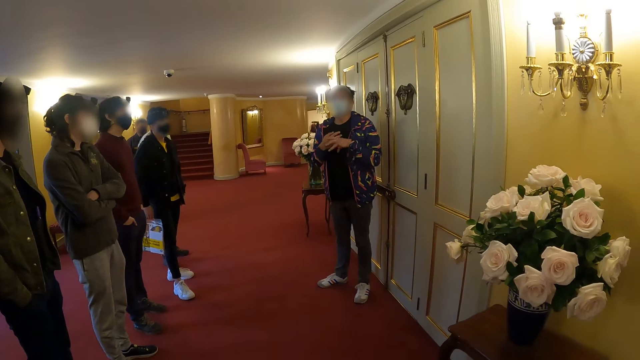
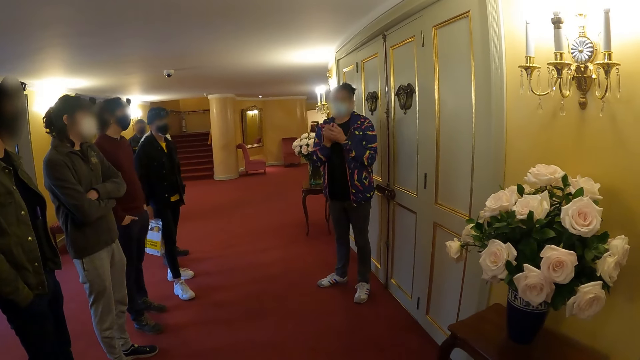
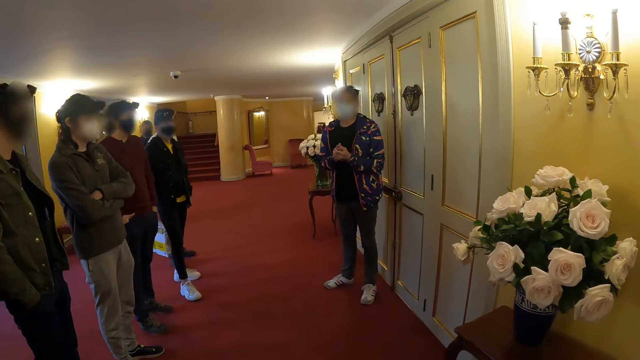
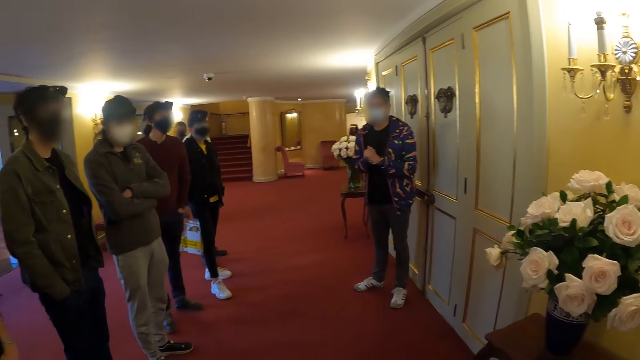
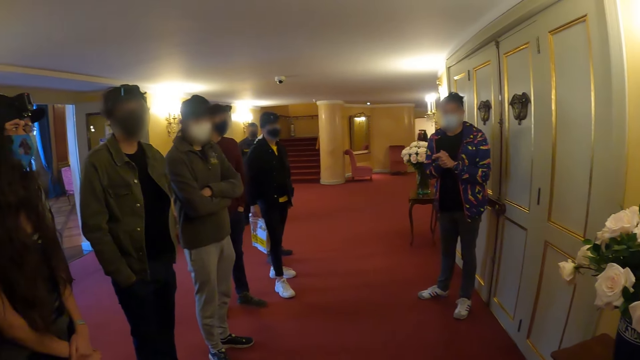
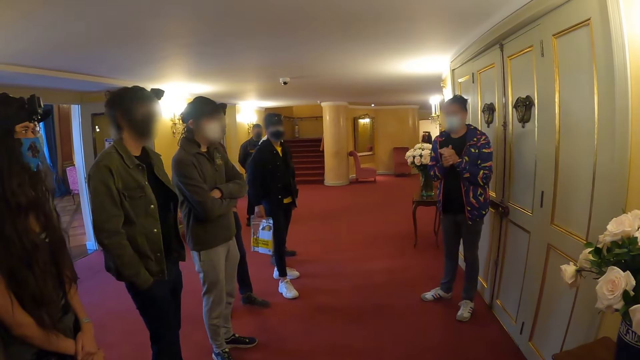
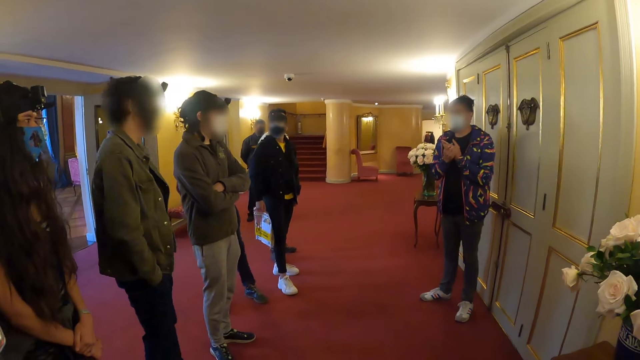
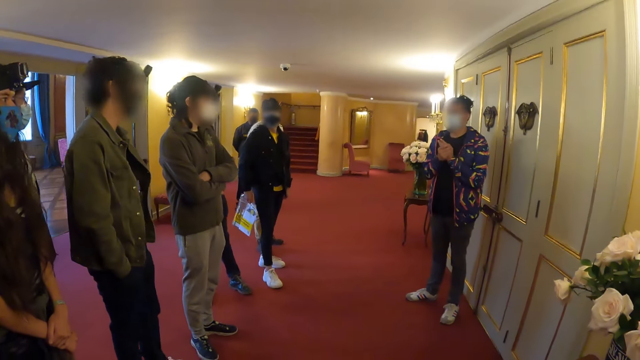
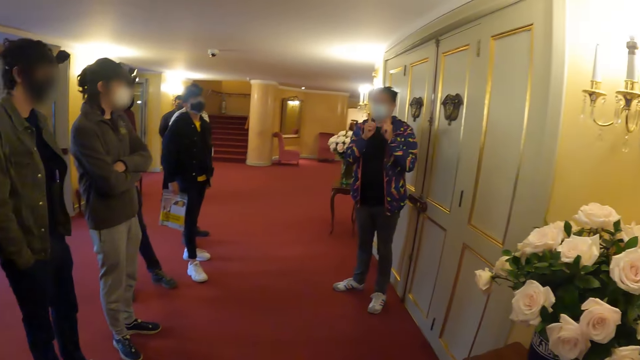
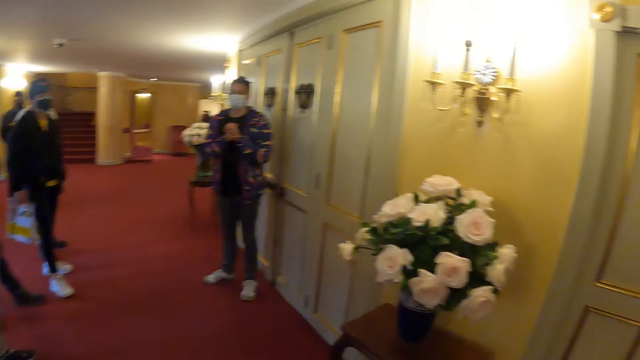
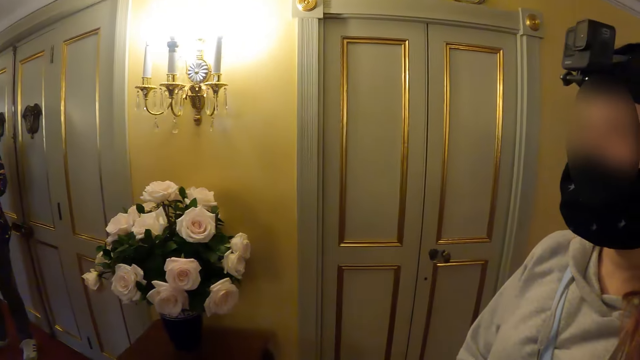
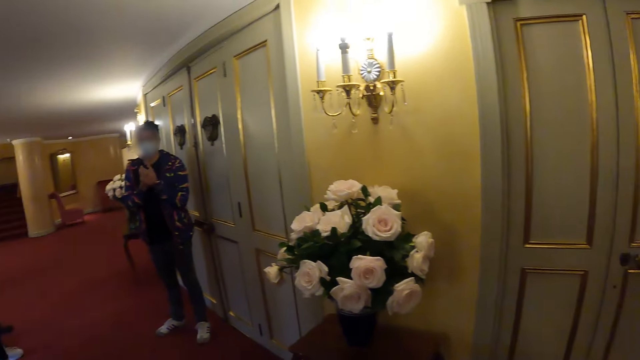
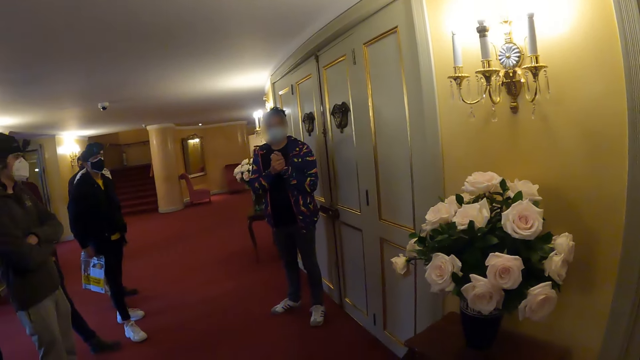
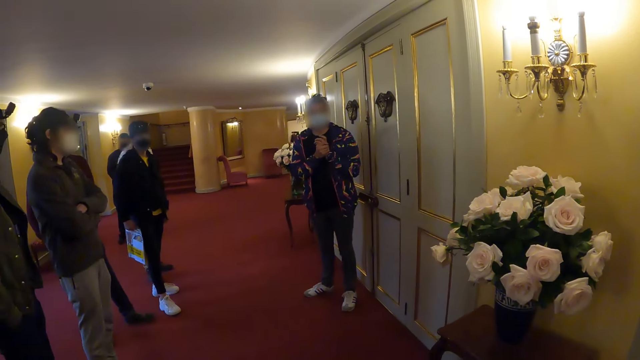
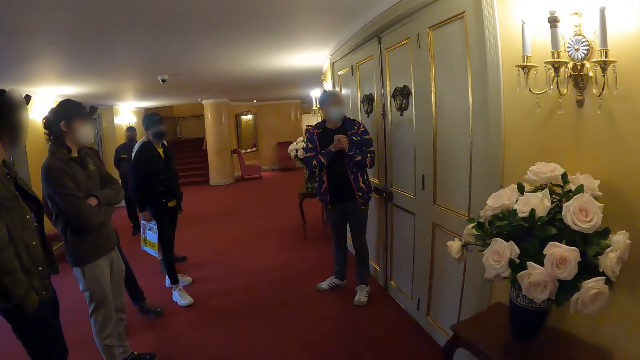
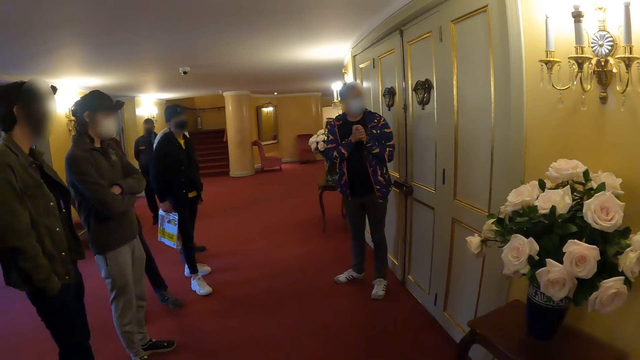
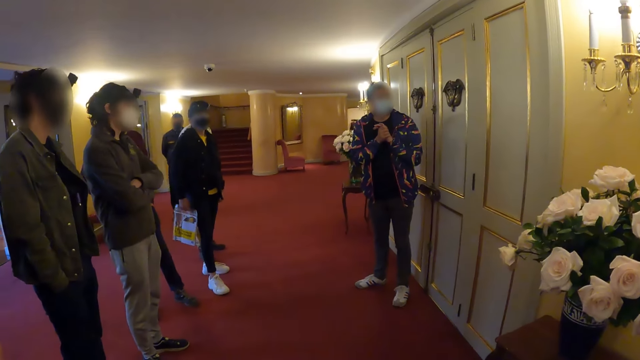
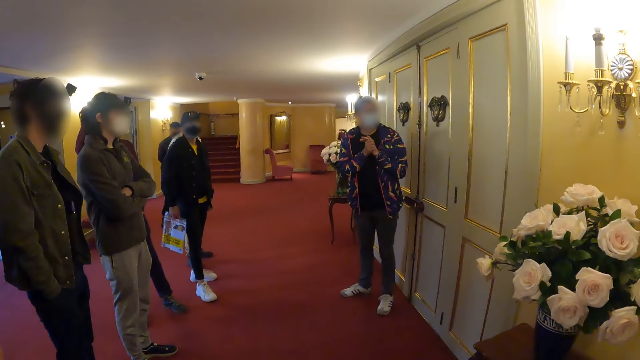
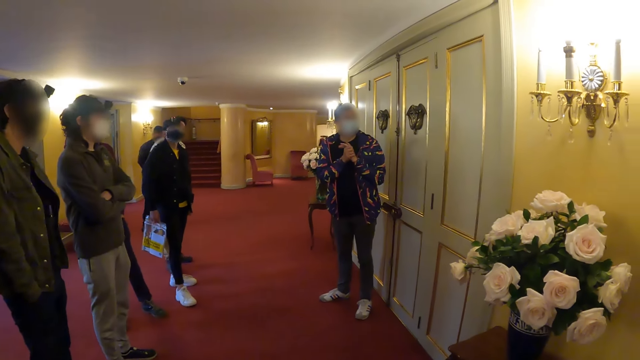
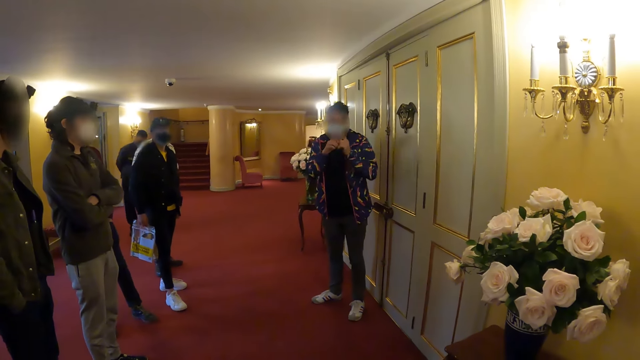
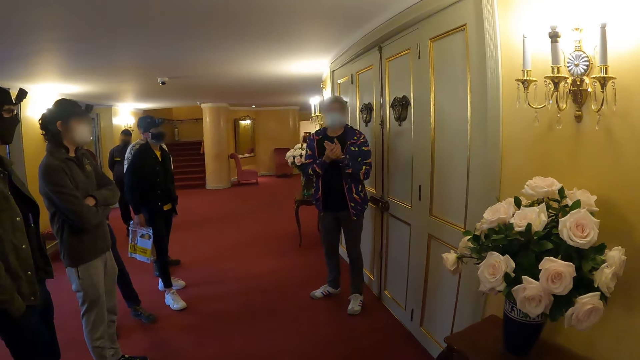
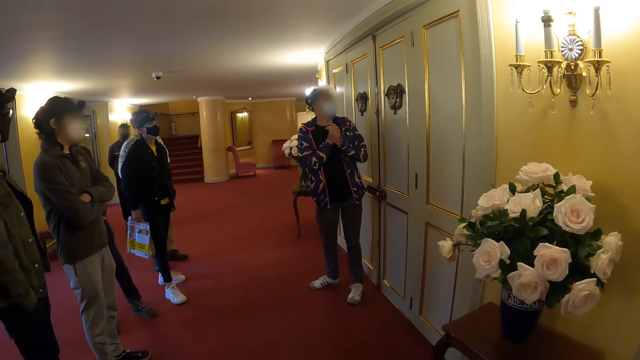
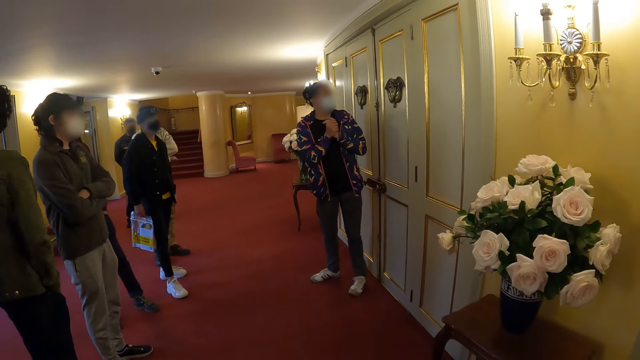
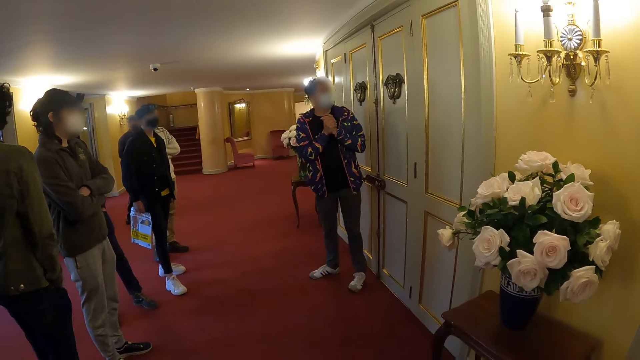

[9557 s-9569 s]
The camera wearer looks at a woman. They look at another woman.

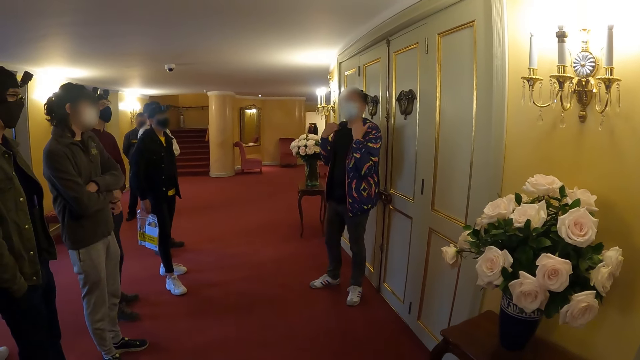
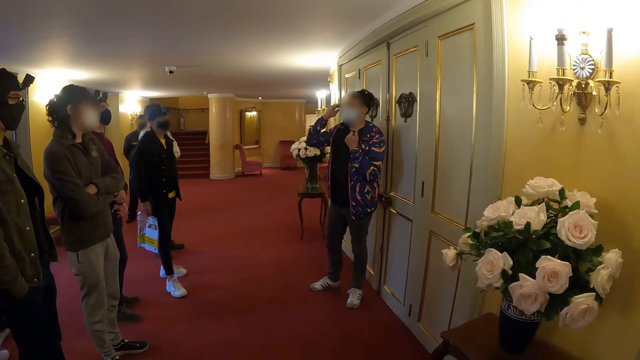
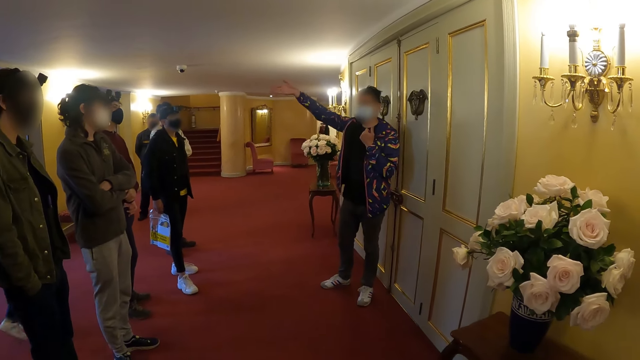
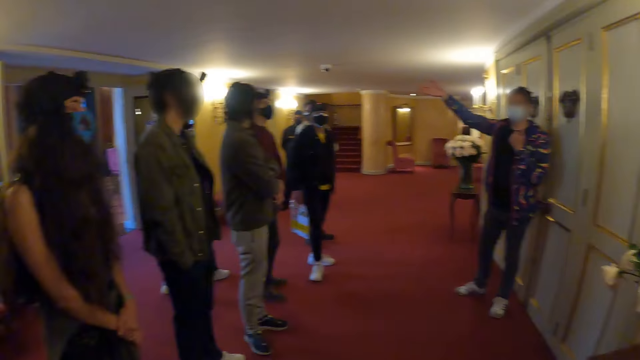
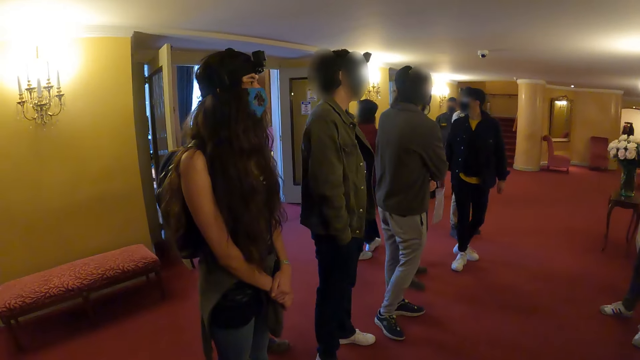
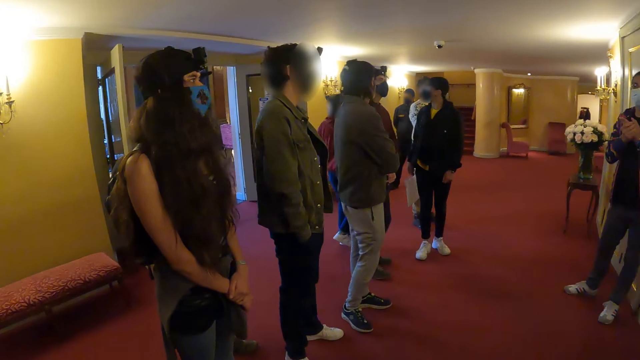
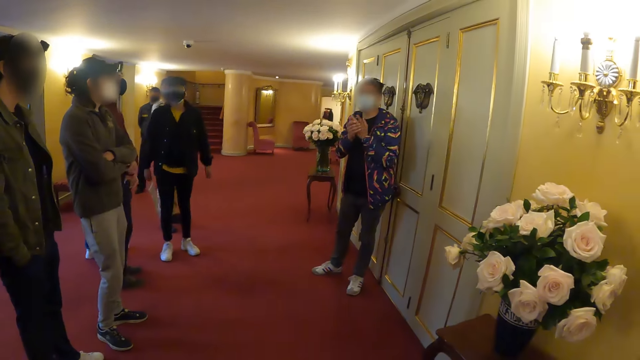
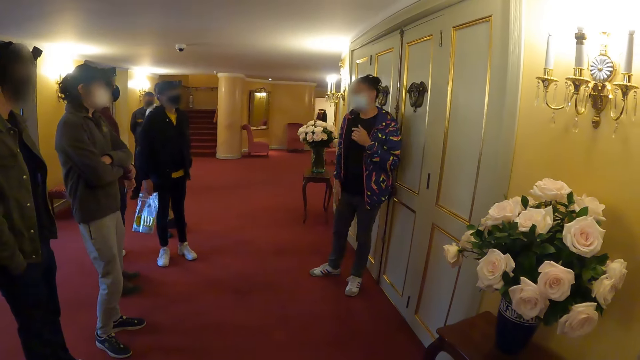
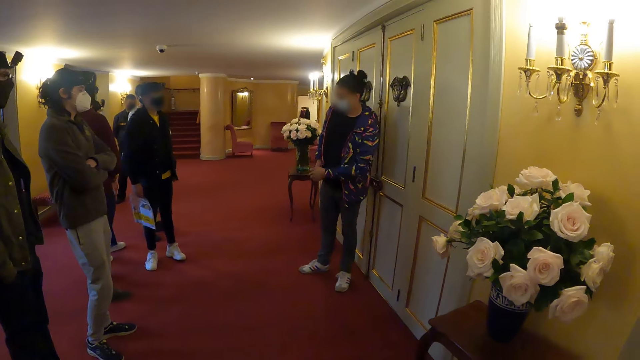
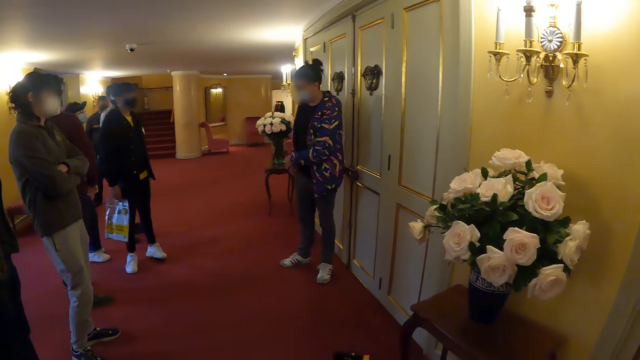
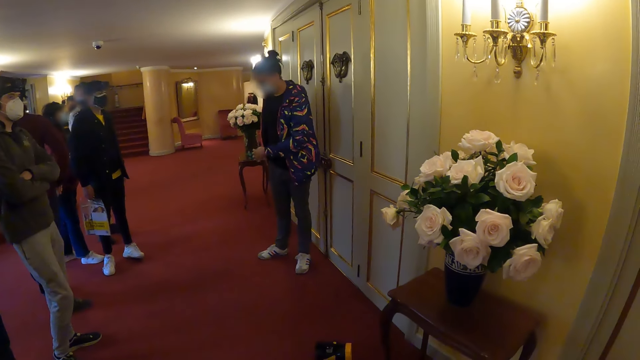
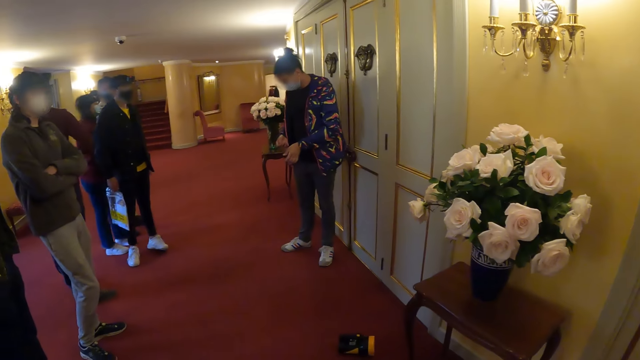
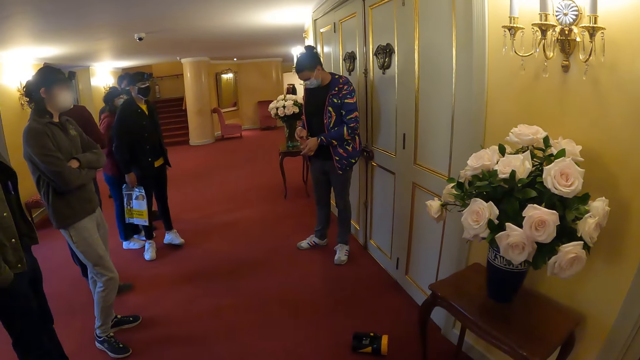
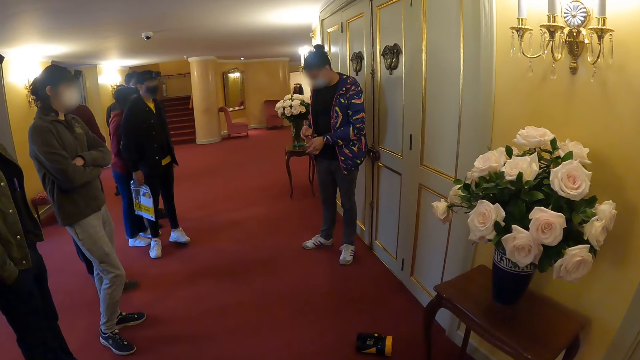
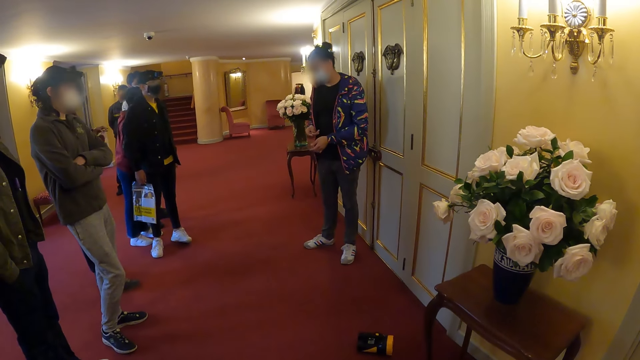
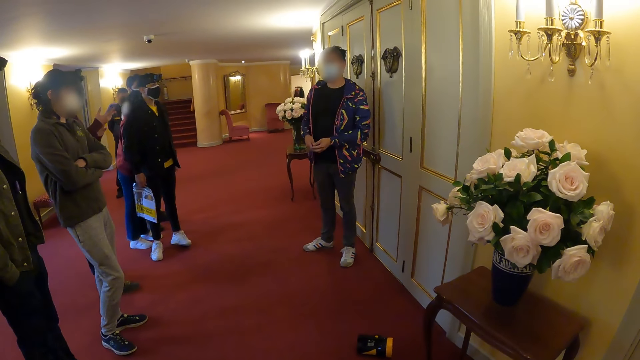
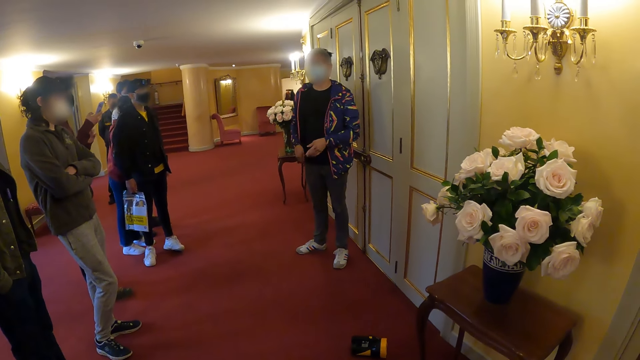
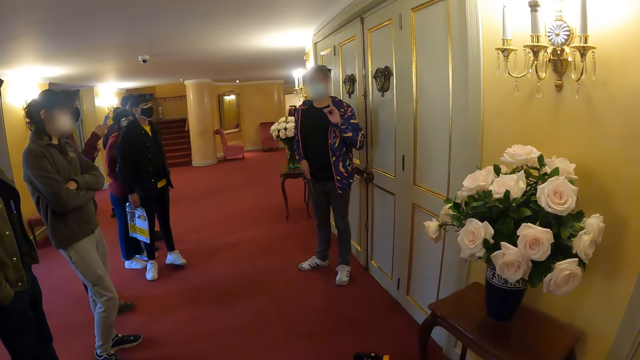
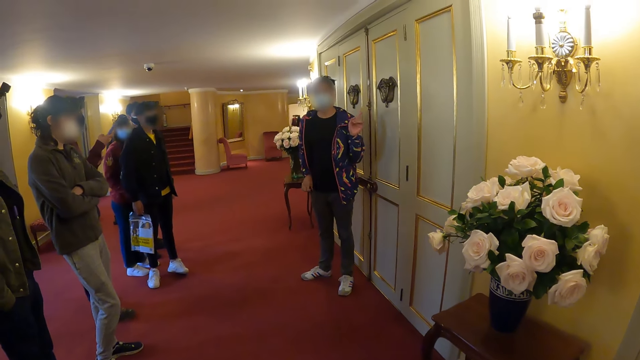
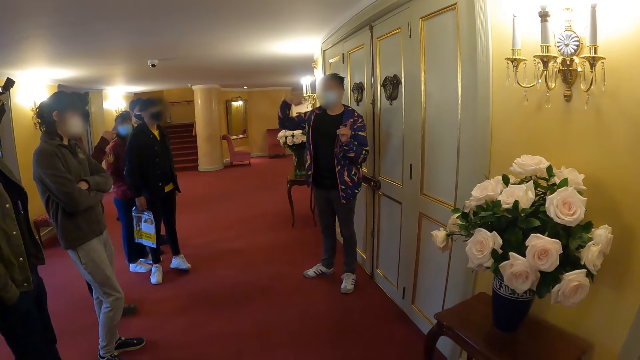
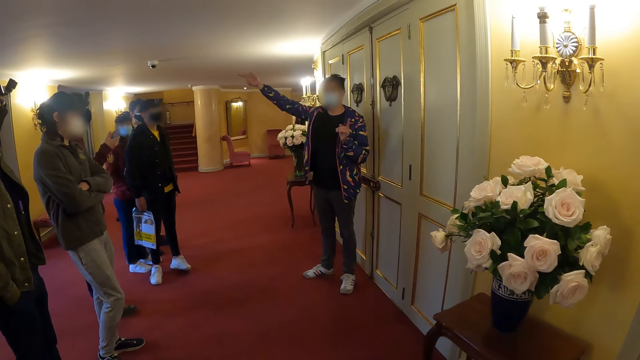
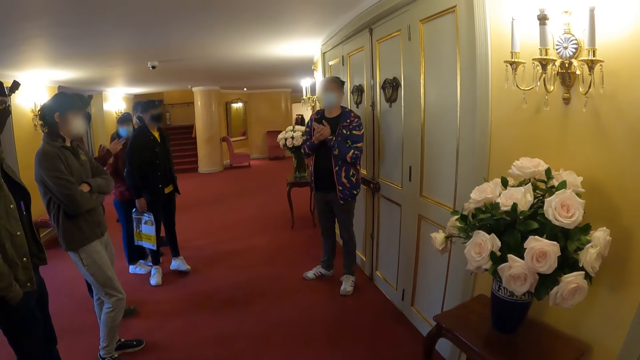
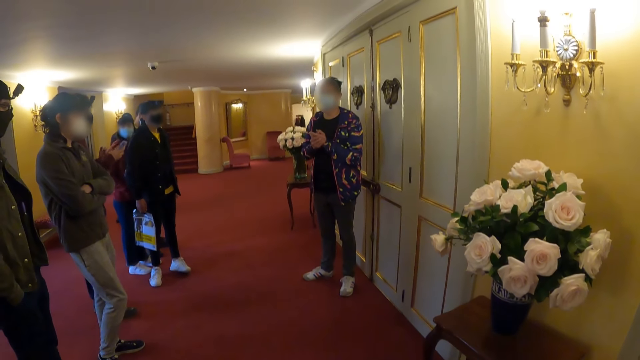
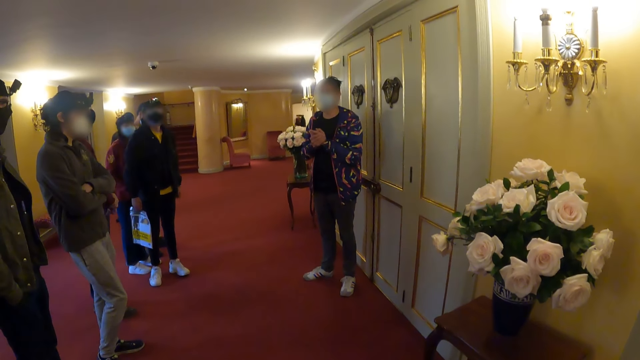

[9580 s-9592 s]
The camera wearer looks at a woman. They look at another woman. A person removes something from the pocket. The camera wearer interacts with the person.
